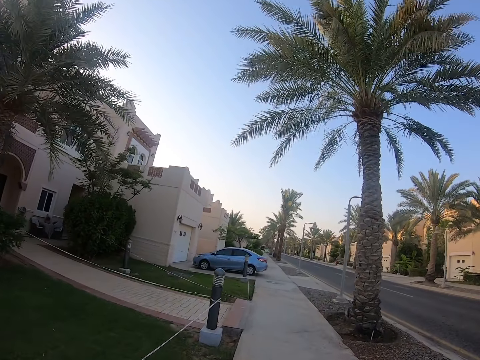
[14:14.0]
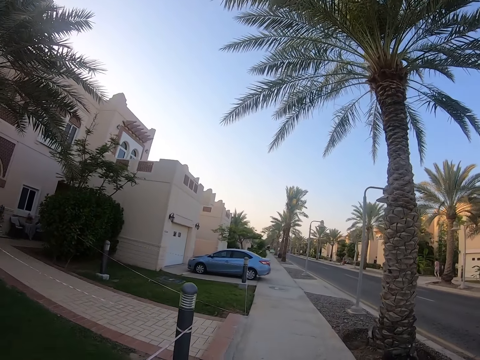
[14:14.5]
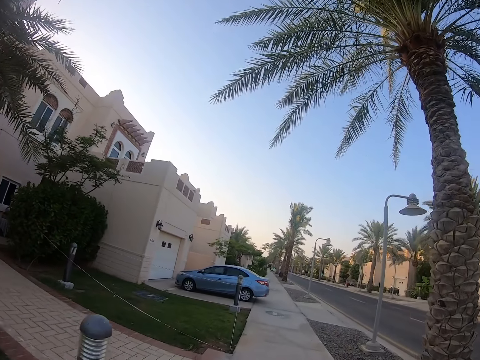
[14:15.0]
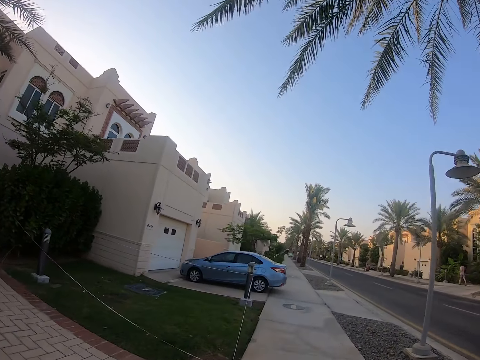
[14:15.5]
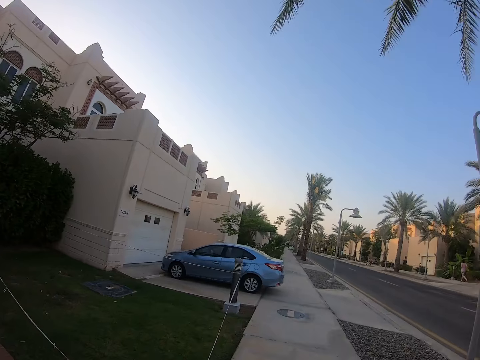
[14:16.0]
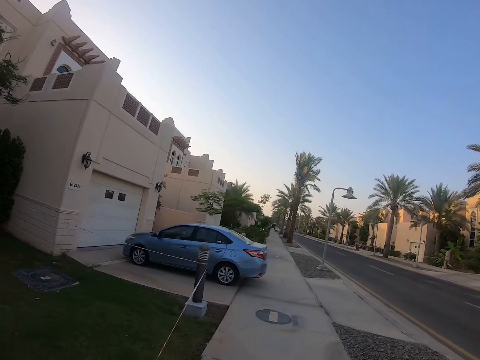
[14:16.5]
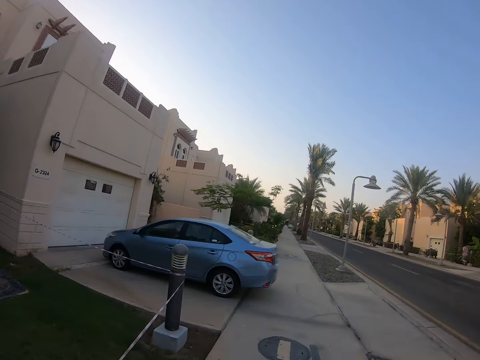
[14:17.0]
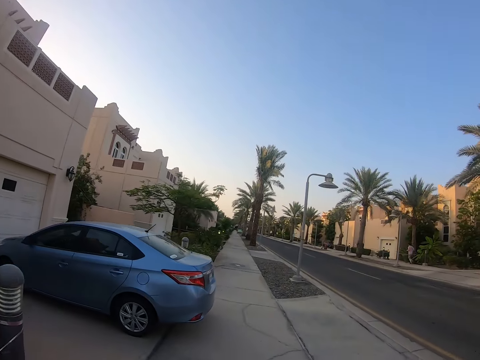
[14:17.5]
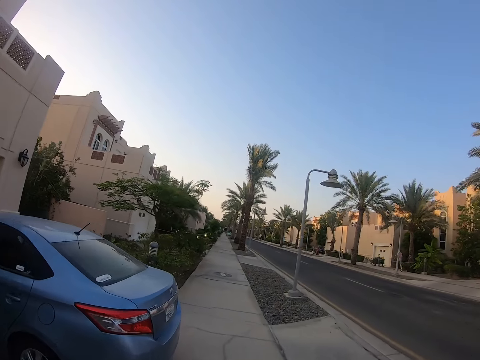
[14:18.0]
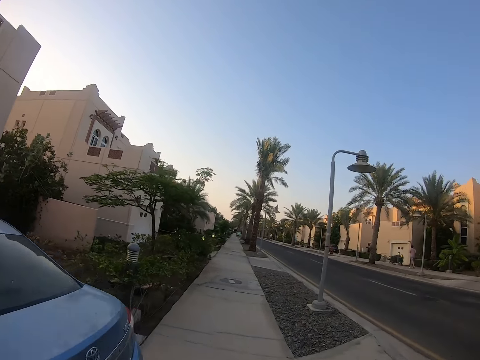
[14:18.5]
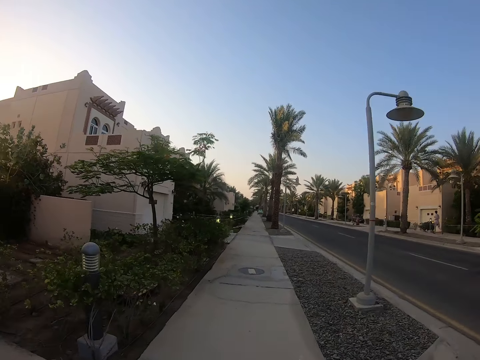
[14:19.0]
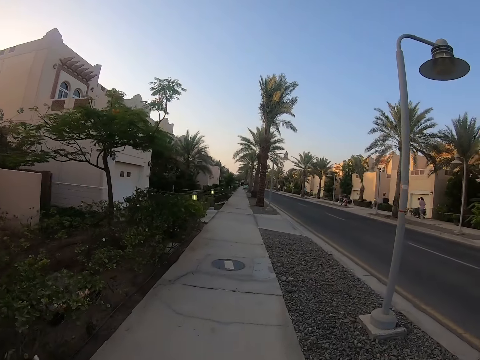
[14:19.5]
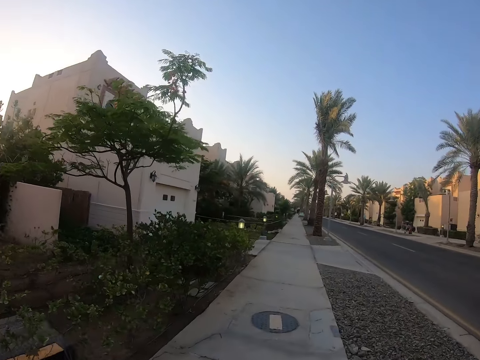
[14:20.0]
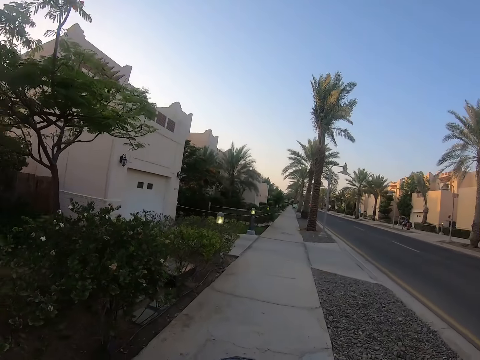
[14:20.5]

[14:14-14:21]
A pedestrian is jogging down the street.

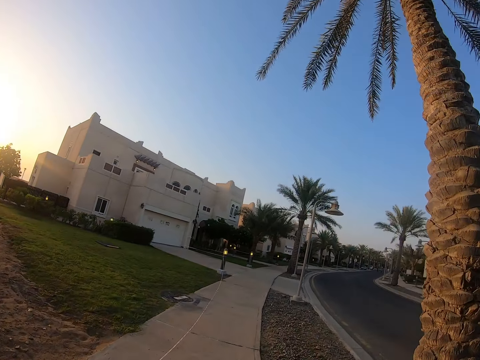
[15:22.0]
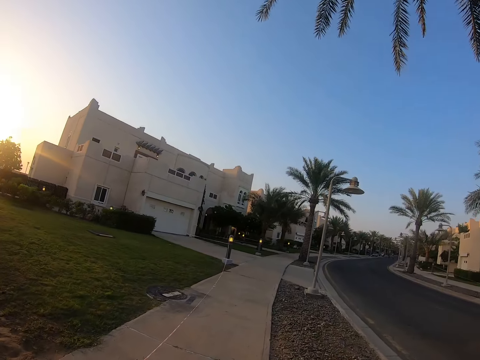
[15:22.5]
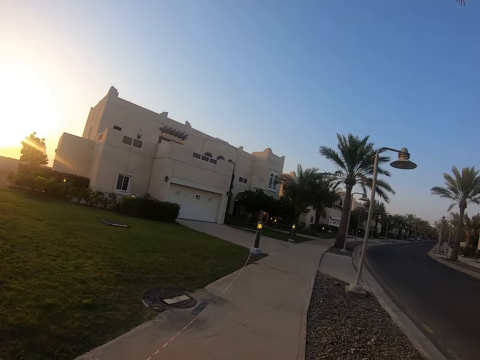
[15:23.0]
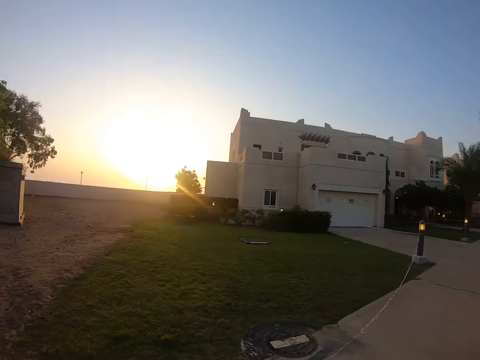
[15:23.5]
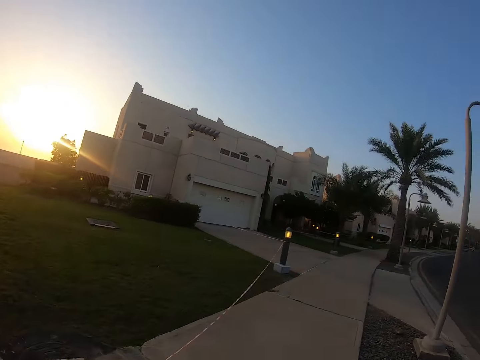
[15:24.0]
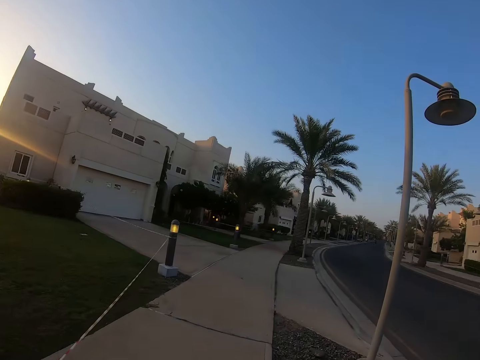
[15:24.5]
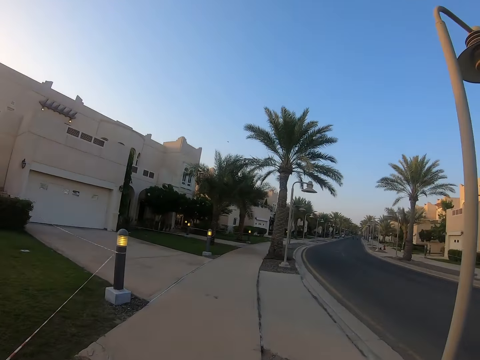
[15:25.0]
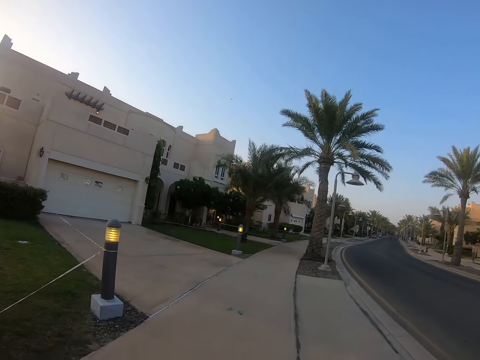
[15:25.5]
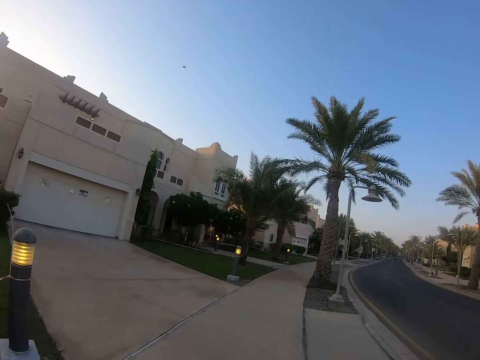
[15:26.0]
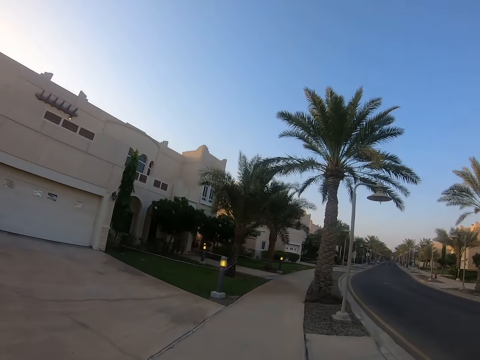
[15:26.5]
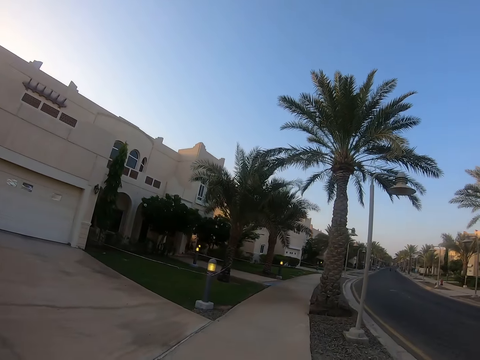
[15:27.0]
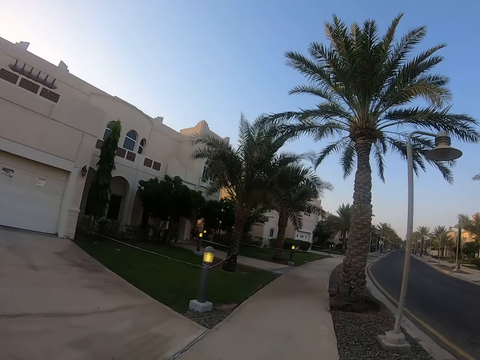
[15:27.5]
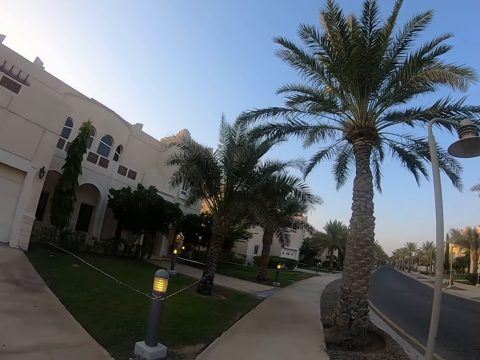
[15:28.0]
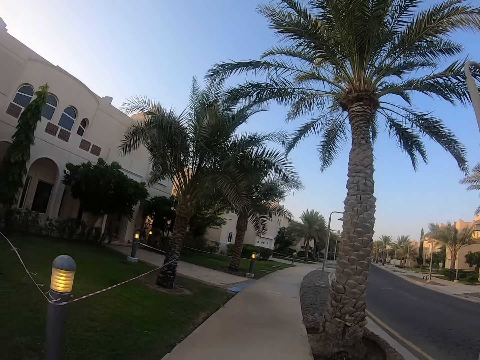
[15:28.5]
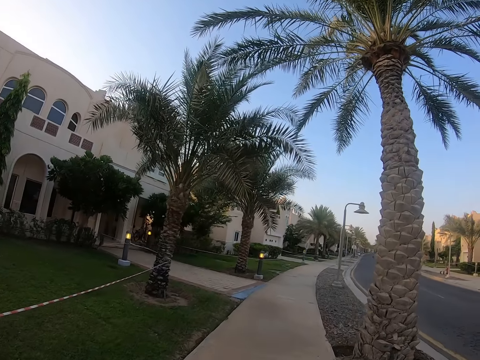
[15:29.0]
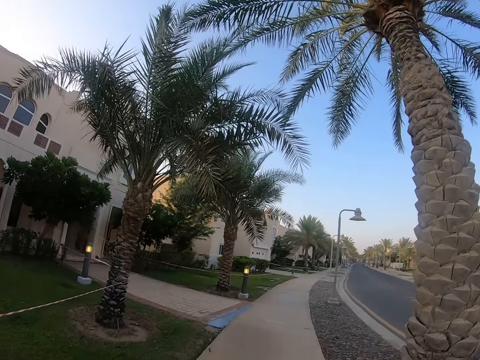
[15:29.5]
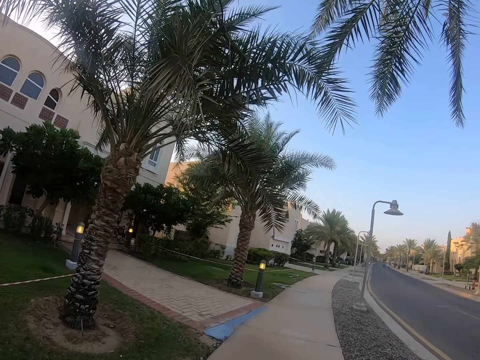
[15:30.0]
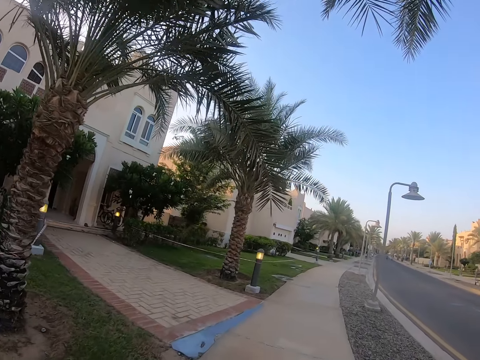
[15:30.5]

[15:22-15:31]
The camera wearer looks at the sun. They face front.

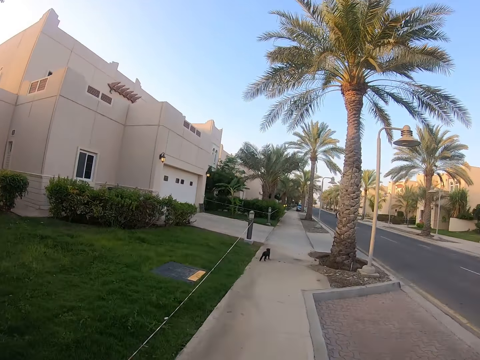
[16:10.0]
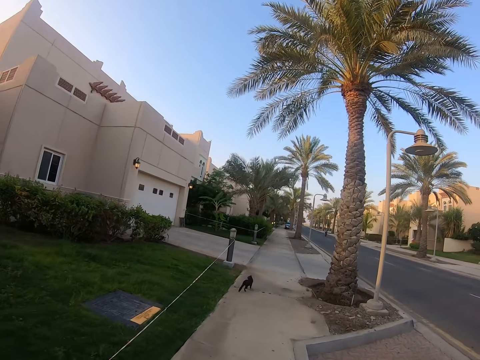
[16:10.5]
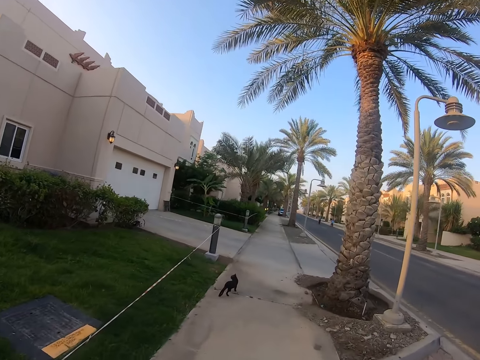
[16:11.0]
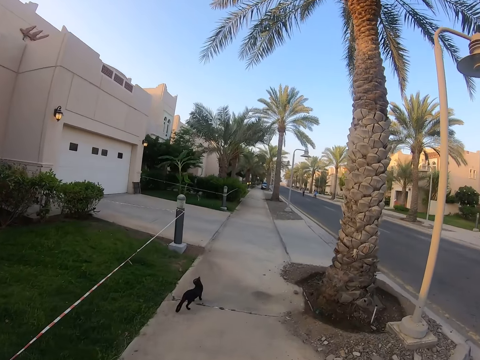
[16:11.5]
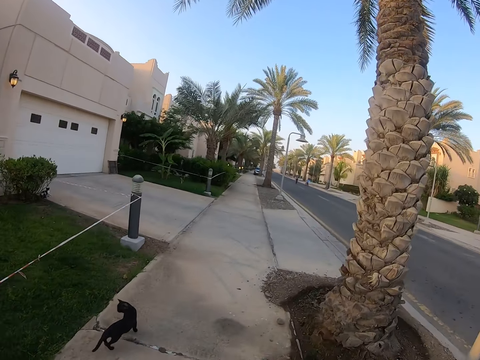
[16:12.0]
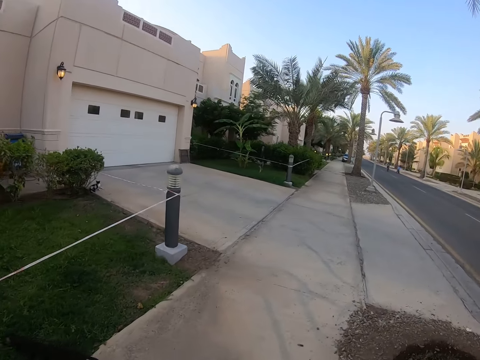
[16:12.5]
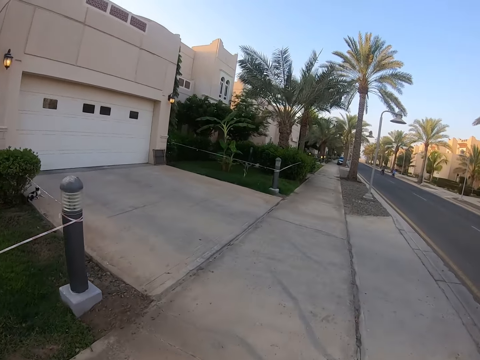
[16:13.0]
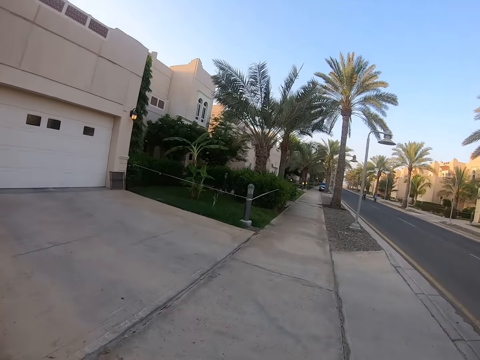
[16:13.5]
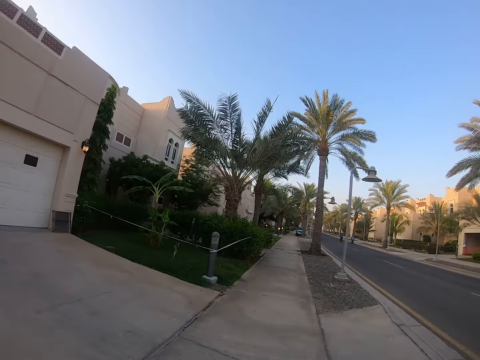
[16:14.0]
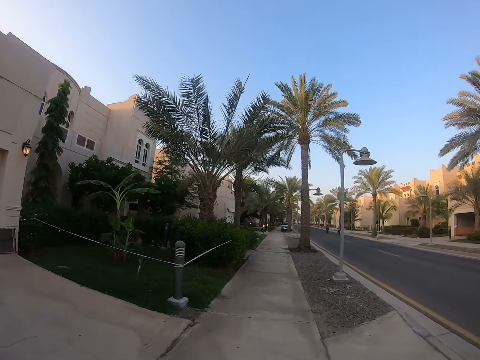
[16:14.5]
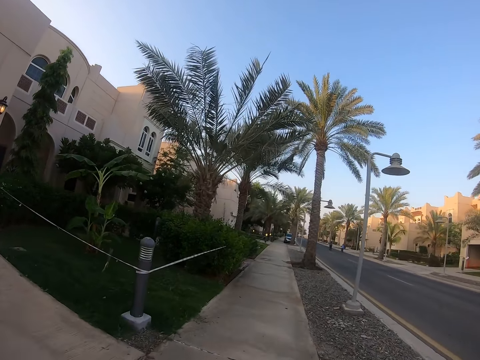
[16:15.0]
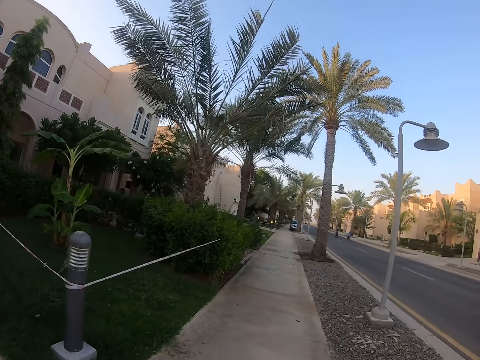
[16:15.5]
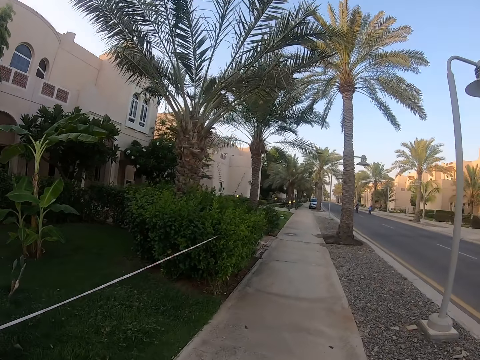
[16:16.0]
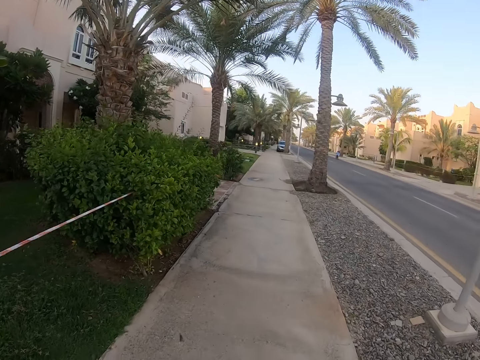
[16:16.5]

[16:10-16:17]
A cyclist cycles a bike on the road. Another cyclist cycles a bike on the road.

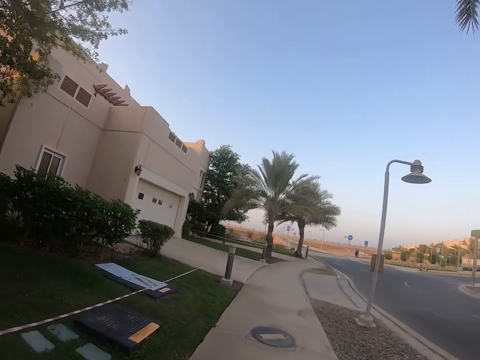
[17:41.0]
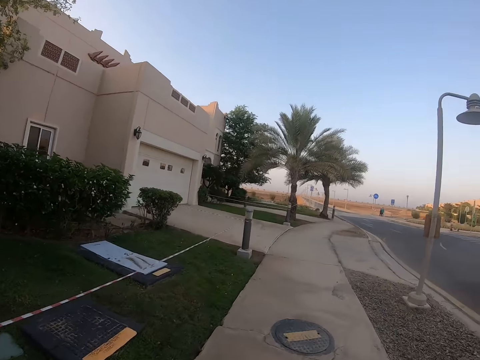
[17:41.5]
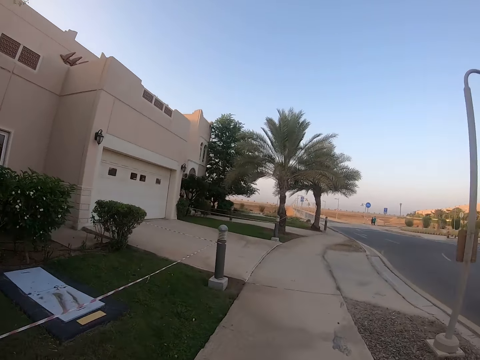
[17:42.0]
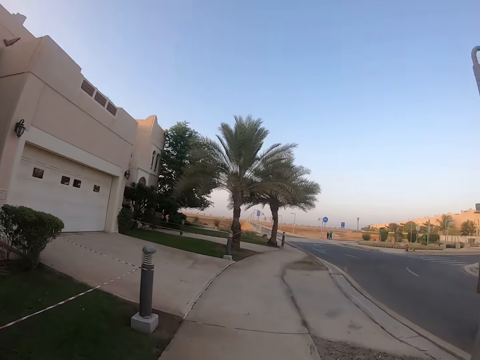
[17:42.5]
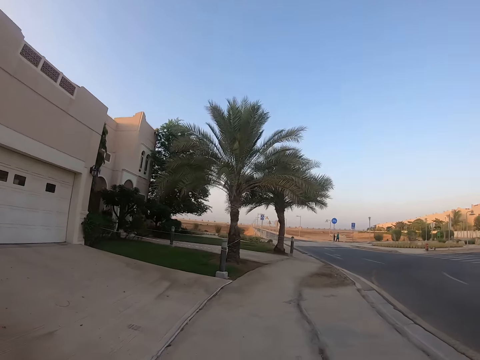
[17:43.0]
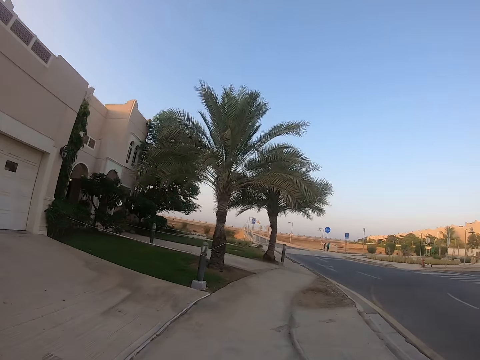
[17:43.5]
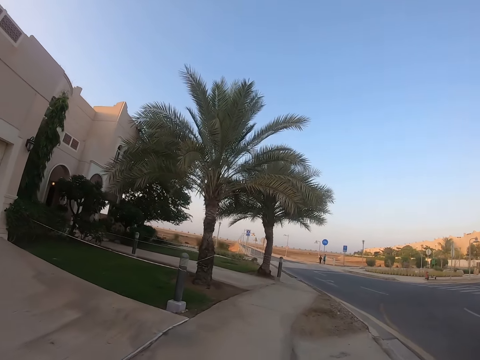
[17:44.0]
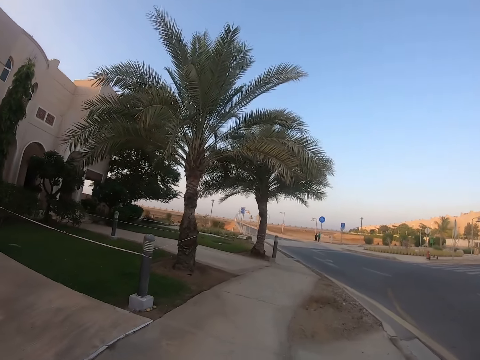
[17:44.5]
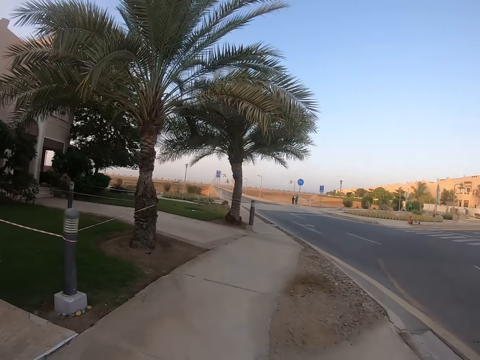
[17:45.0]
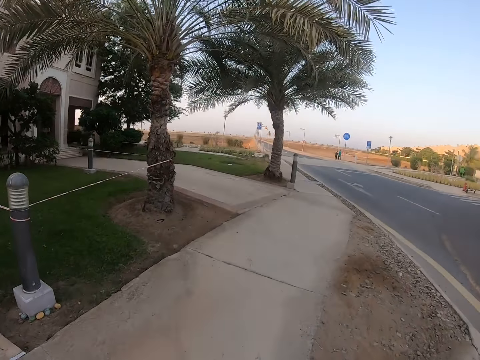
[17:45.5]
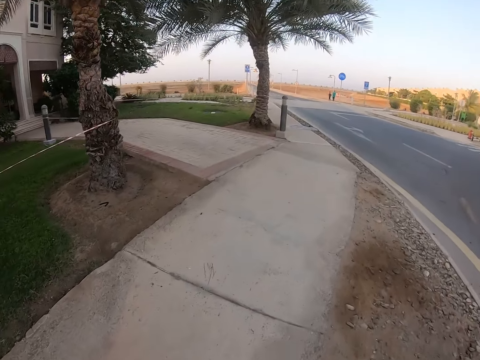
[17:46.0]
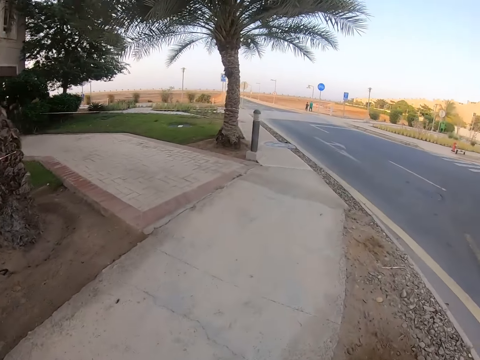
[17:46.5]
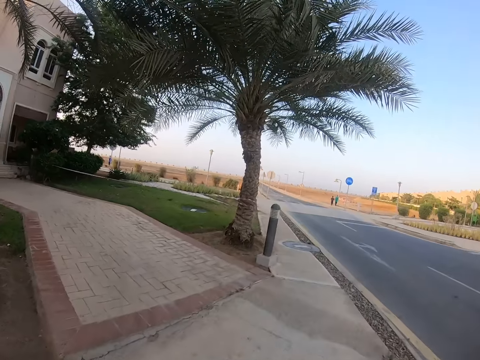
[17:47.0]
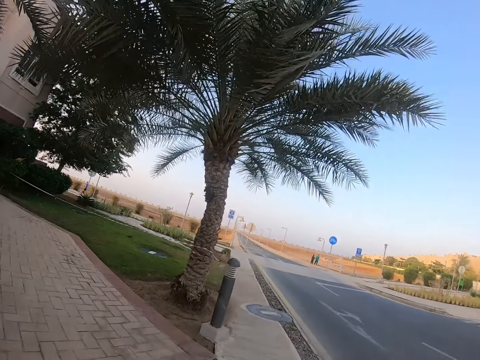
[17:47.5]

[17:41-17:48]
A pedestrian is walking down the street. Another pedestrian is walking down the street.
